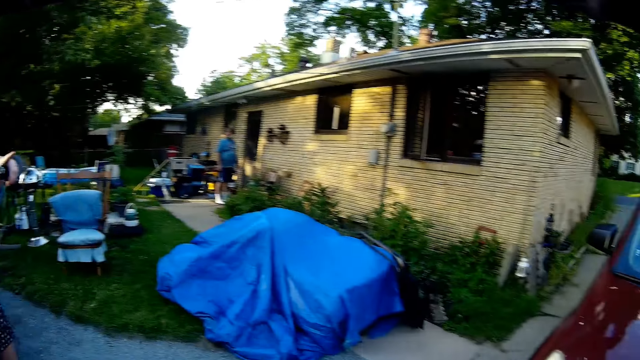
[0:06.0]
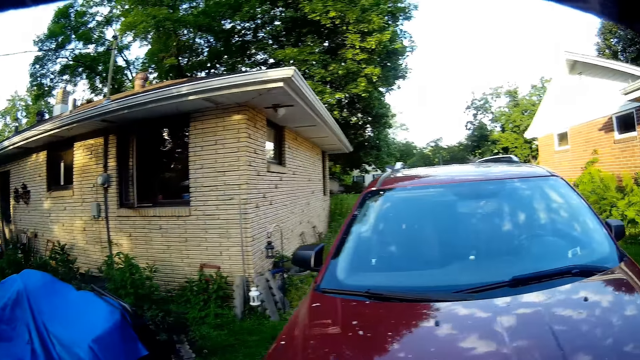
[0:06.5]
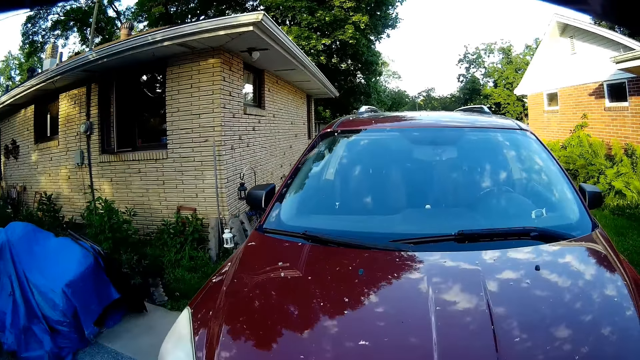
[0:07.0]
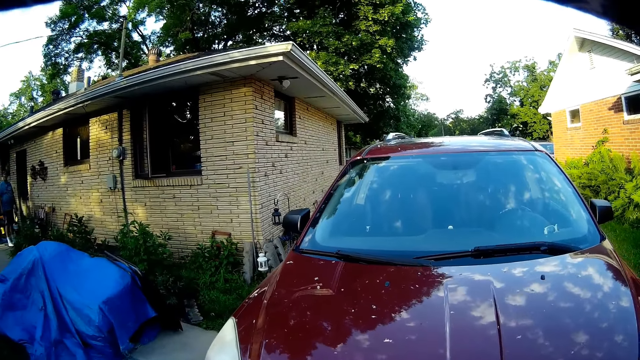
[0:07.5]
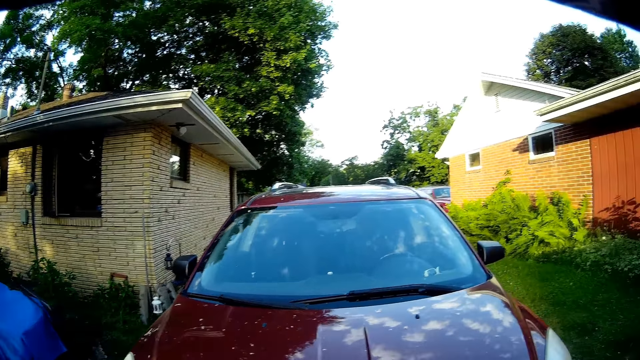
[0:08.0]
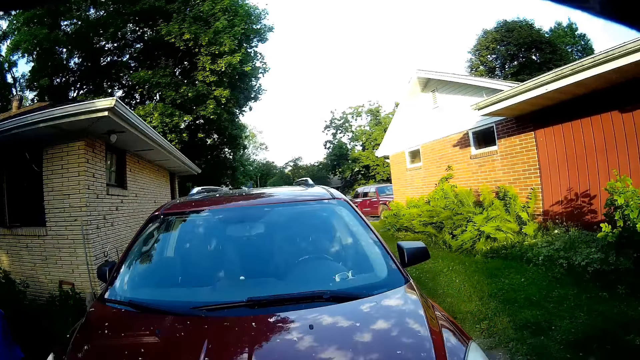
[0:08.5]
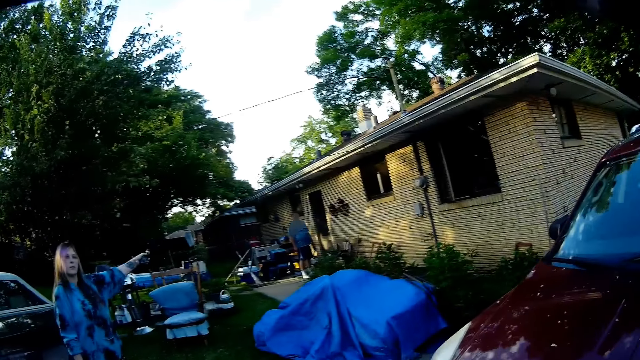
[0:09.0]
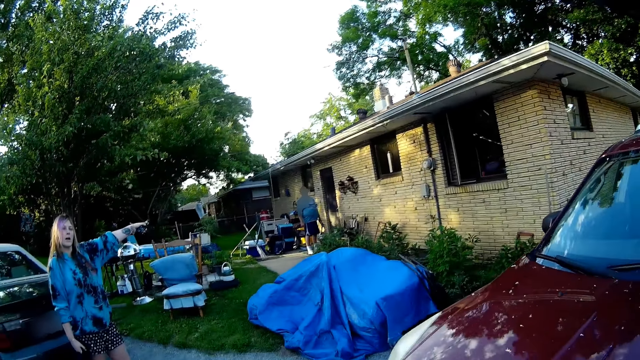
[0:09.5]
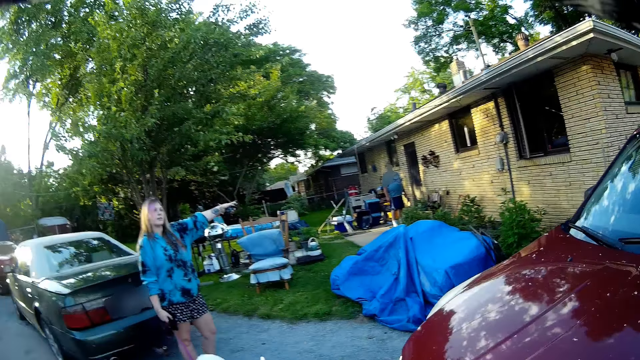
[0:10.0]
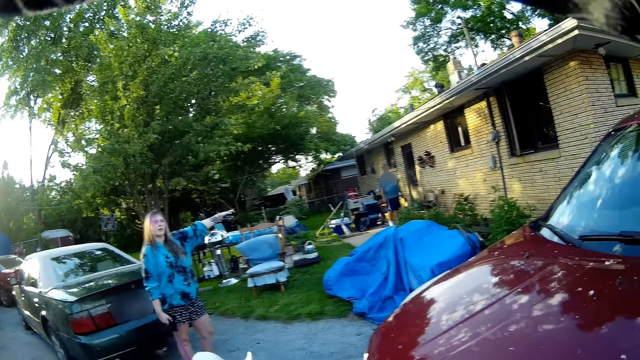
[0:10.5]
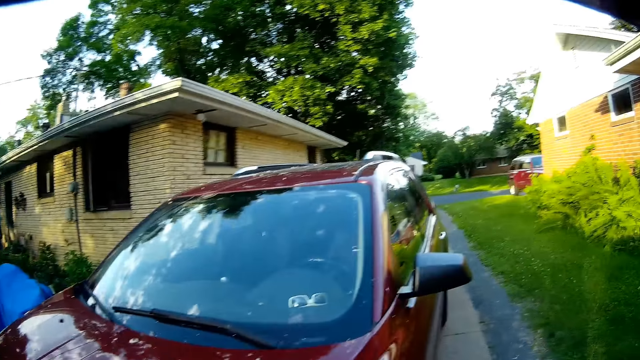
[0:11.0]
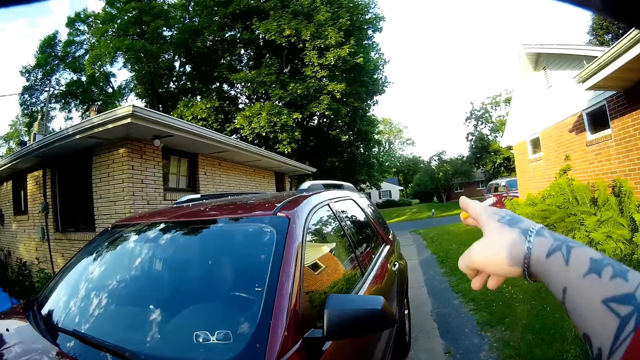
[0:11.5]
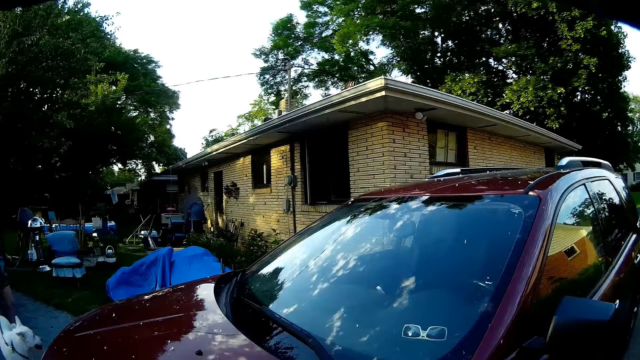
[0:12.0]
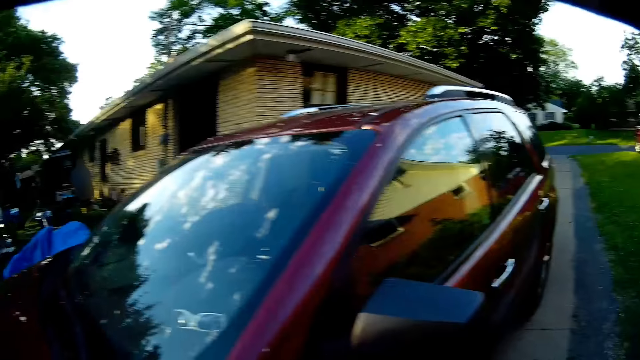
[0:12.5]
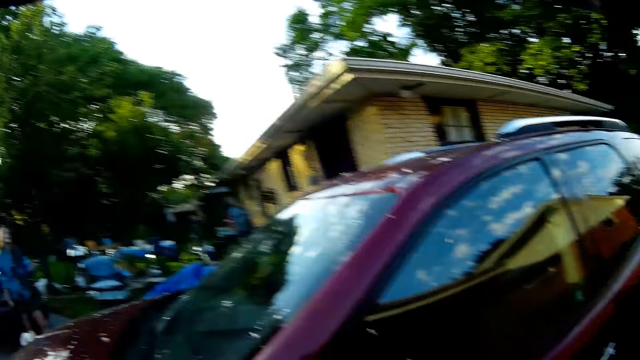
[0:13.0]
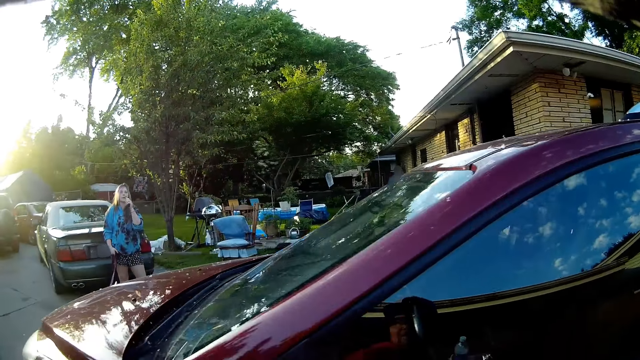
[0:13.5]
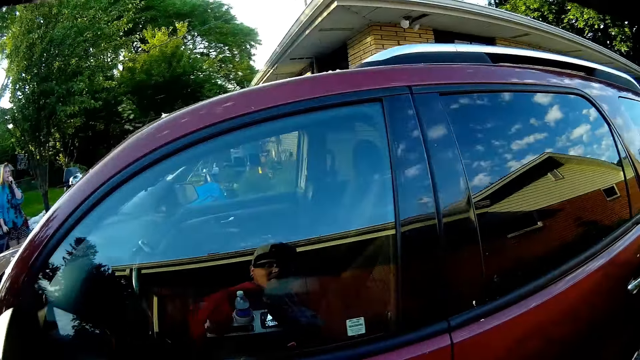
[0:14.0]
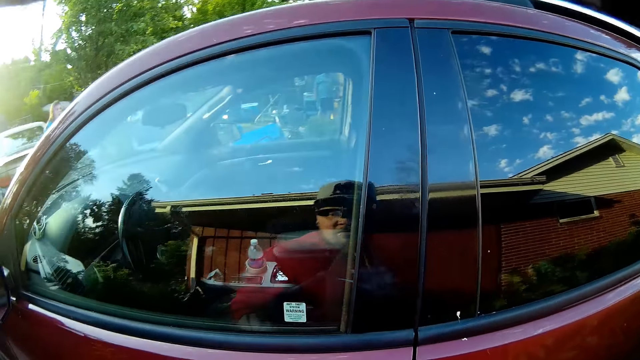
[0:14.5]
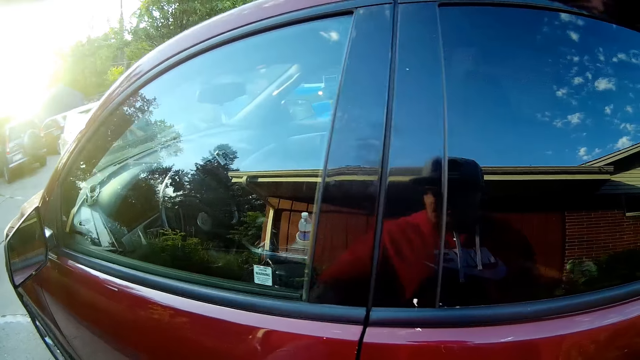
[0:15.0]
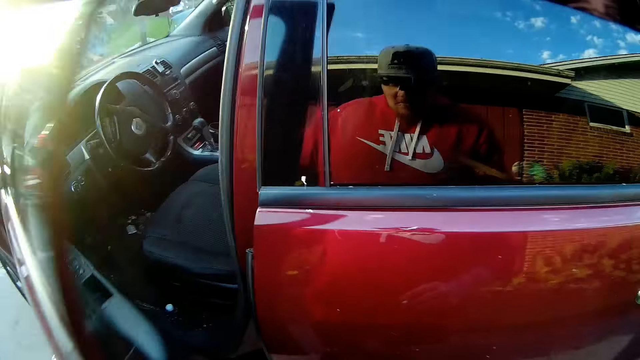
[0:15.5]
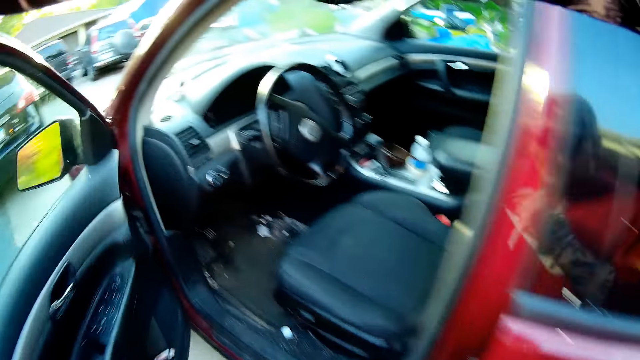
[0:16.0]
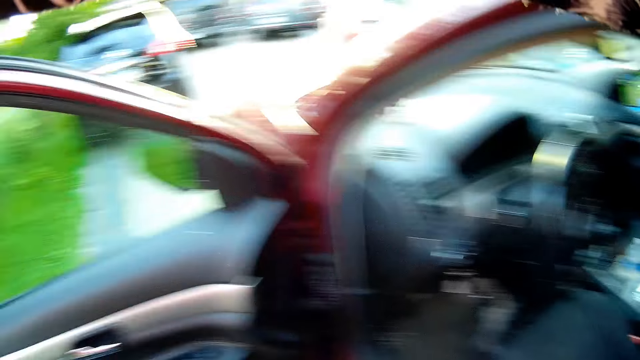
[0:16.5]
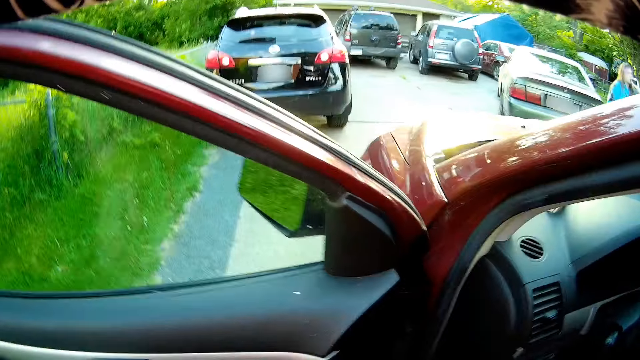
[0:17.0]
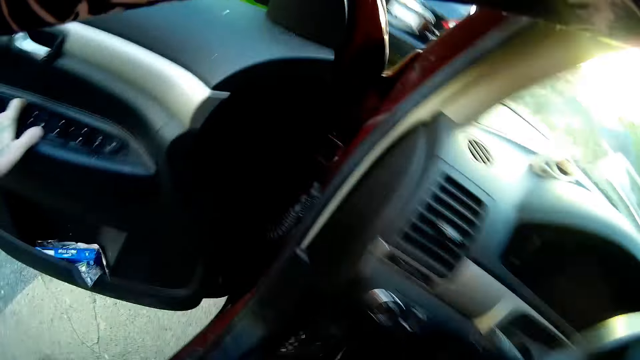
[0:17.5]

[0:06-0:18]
A lady converses. A man stands near the door. The camera wearer looks around. The lady points at the man standing at the door. The camera wearer points his finger at a car. He puts down his hand, walks towards the car, opens the car door and enters the car.

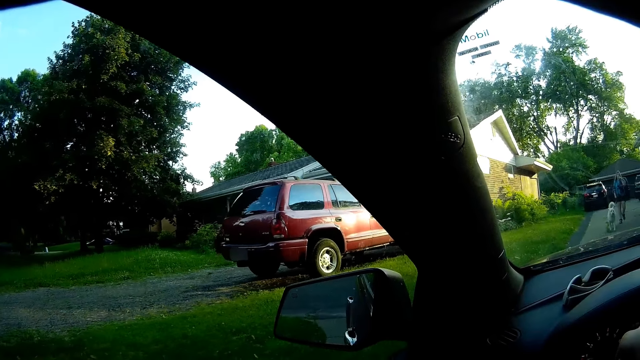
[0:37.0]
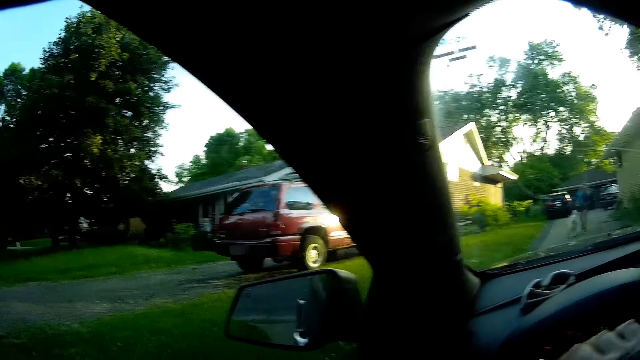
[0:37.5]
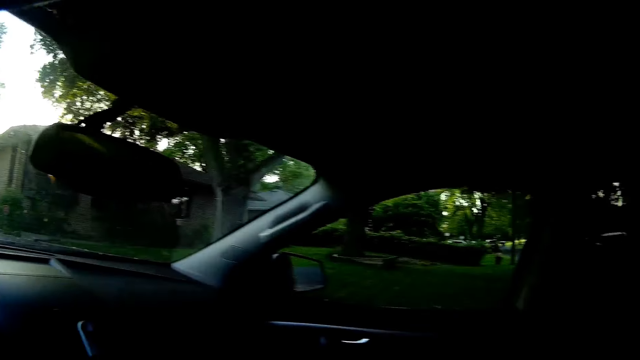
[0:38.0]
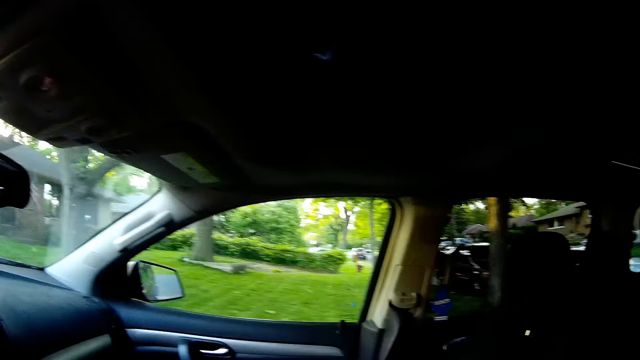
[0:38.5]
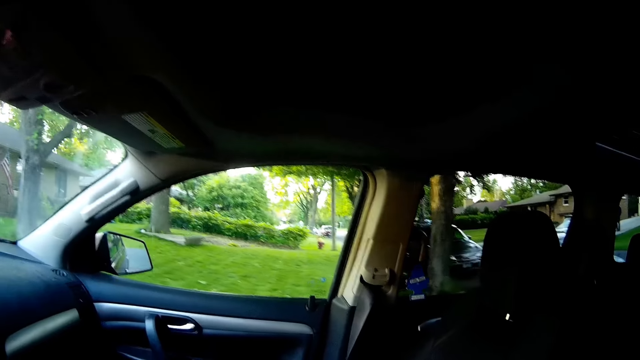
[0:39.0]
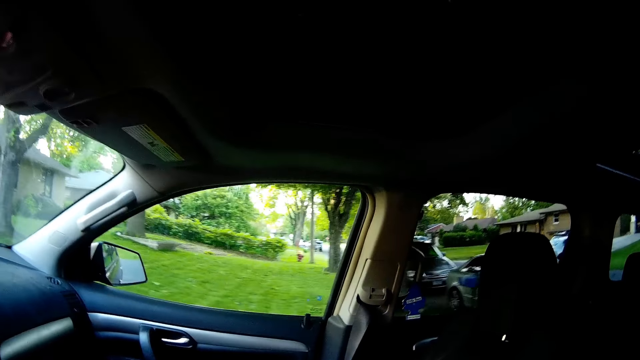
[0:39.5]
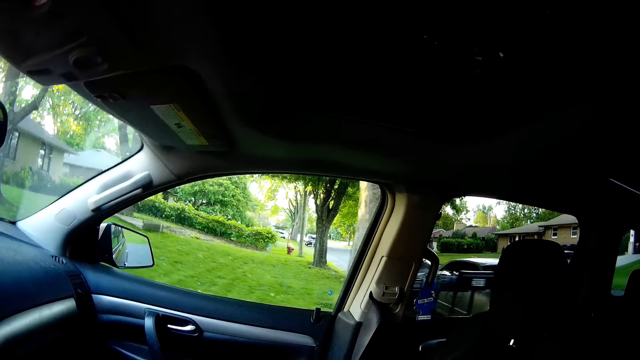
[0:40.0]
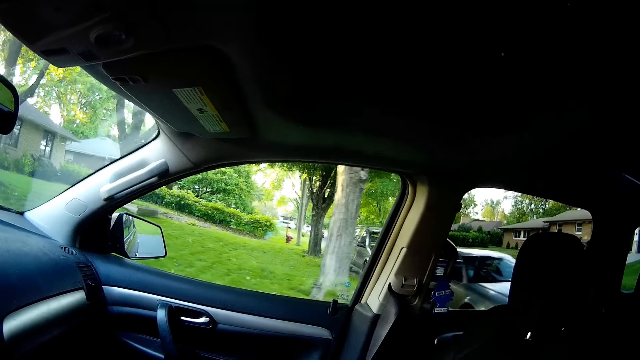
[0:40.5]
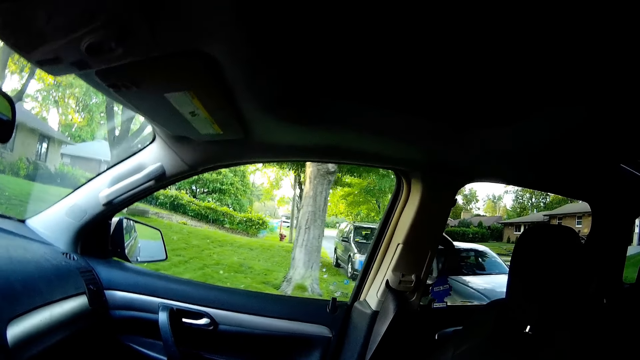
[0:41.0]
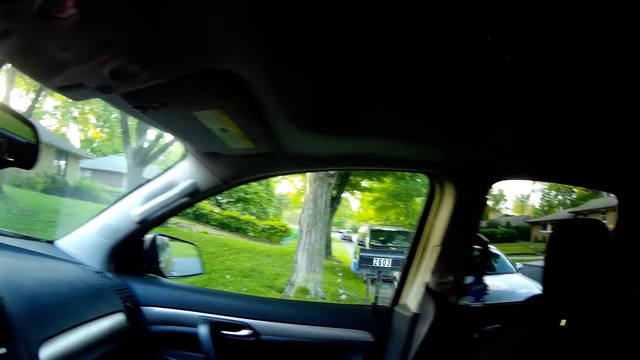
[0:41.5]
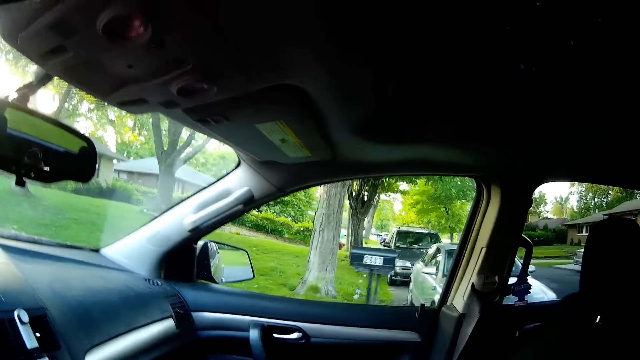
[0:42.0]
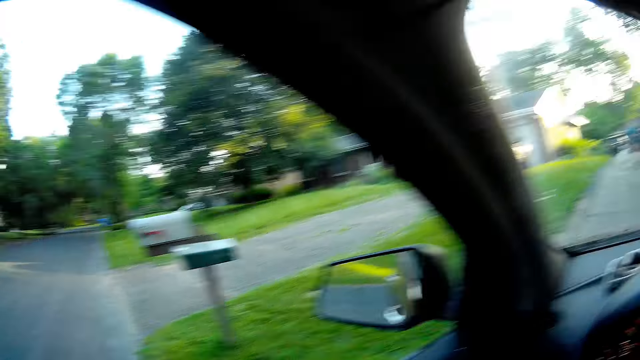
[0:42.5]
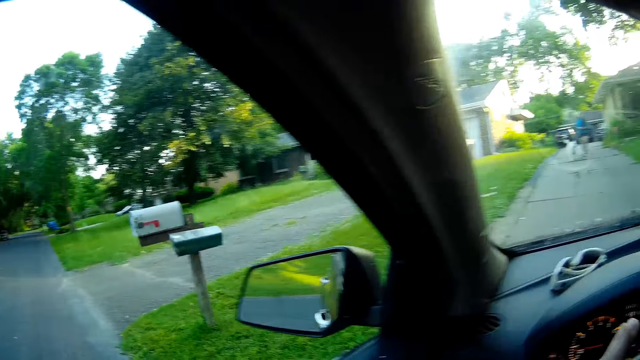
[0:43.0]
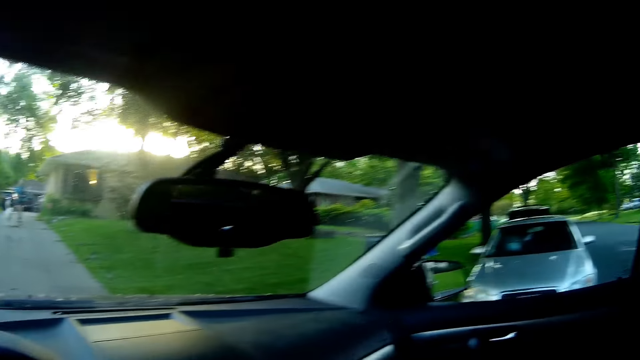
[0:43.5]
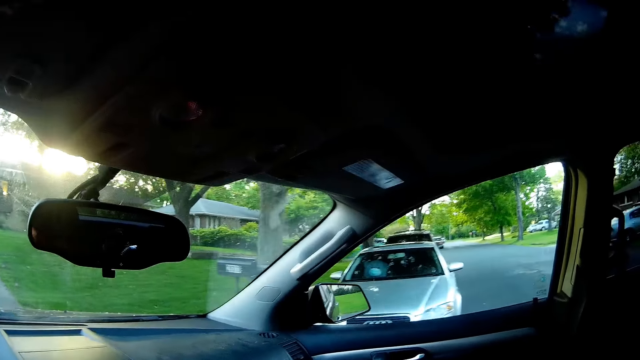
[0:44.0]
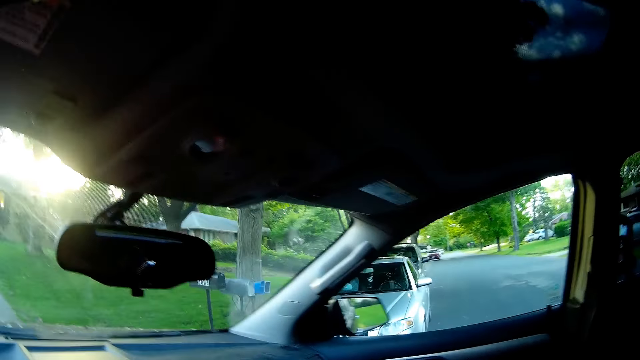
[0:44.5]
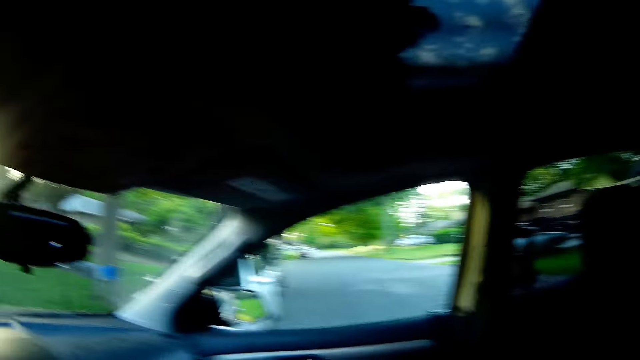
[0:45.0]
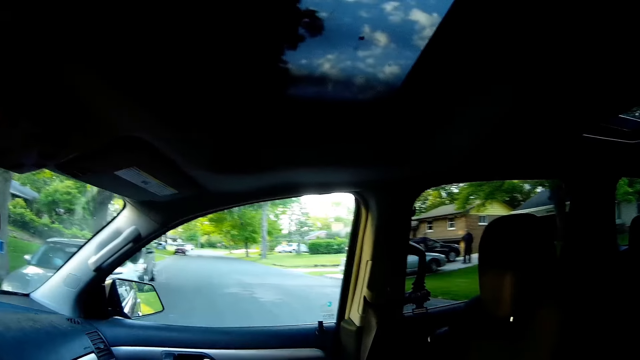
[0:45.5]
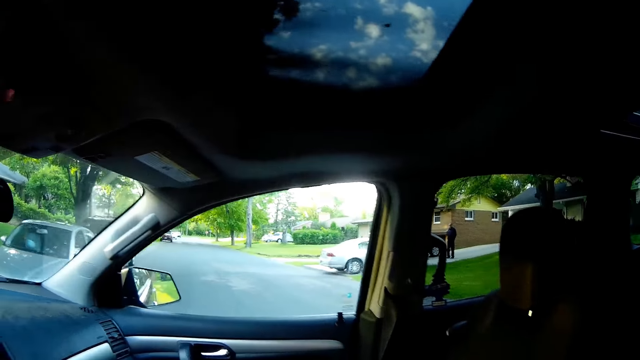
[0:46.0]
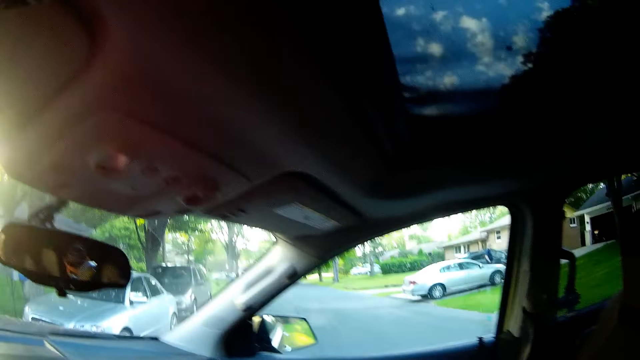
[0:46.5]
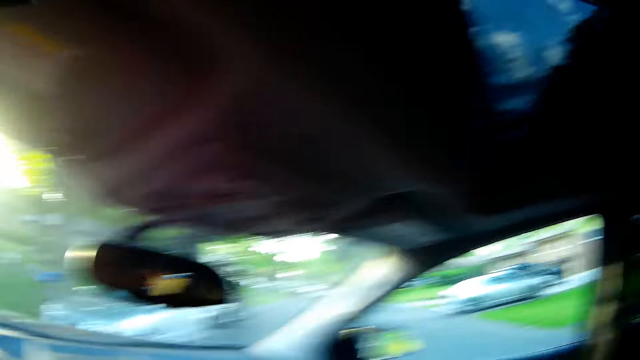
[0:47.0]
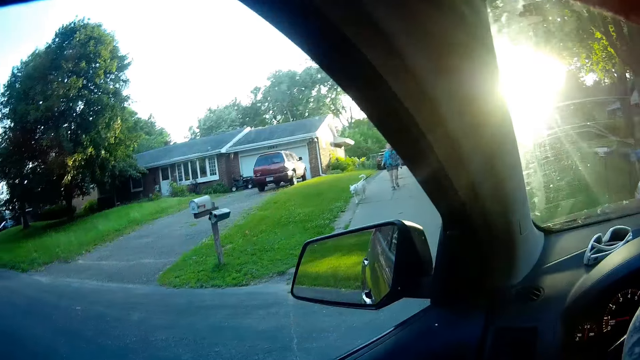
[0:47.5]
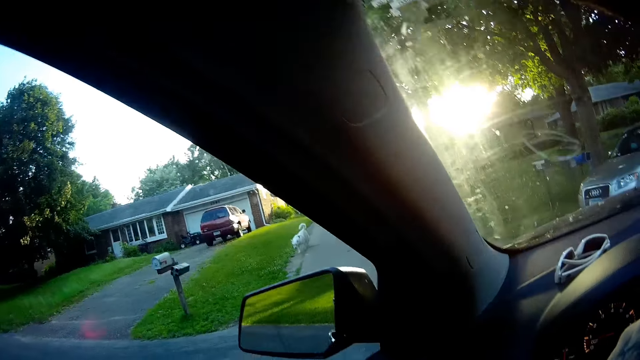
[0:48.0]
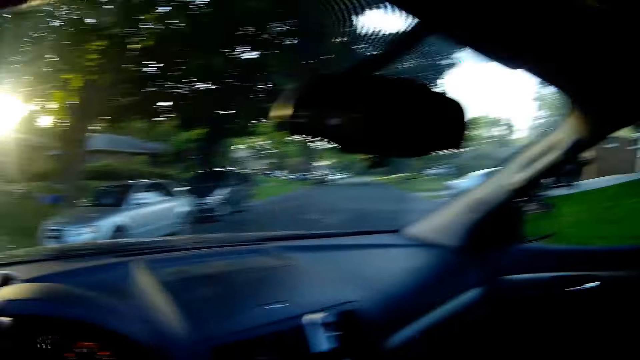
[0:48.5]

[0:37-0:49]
The camera wearer looks outside through the window. They drive the car out of the driveway. A man stands near the car.
